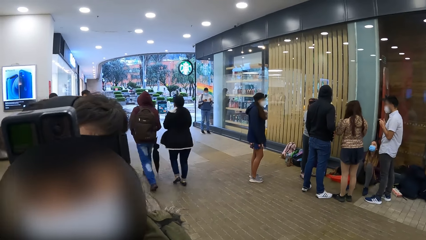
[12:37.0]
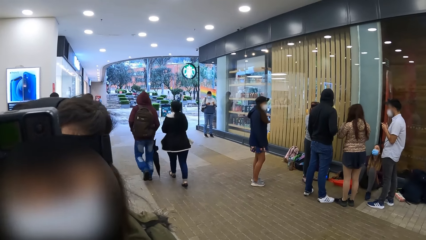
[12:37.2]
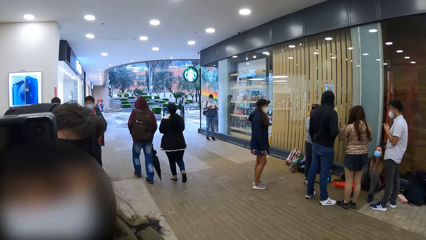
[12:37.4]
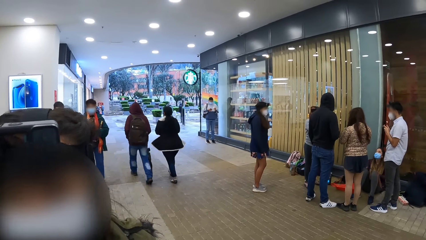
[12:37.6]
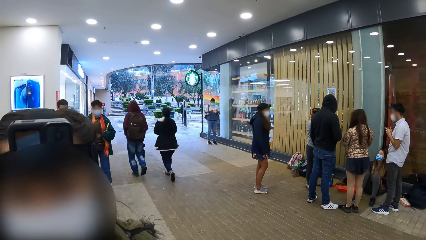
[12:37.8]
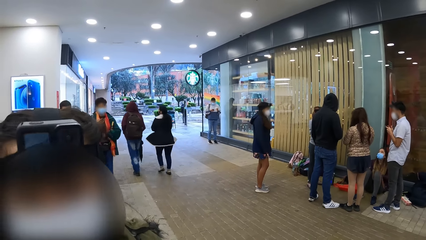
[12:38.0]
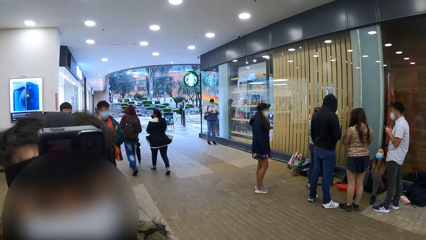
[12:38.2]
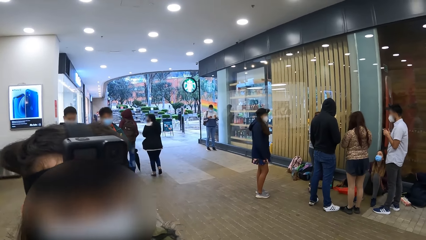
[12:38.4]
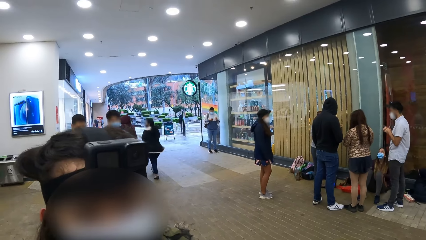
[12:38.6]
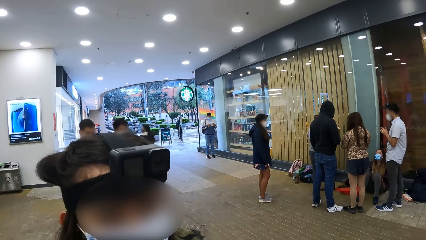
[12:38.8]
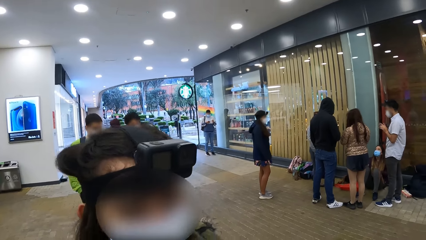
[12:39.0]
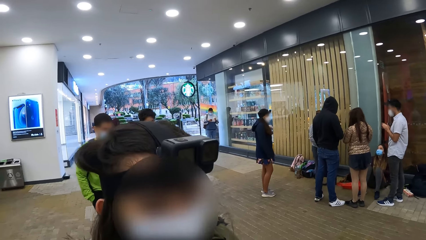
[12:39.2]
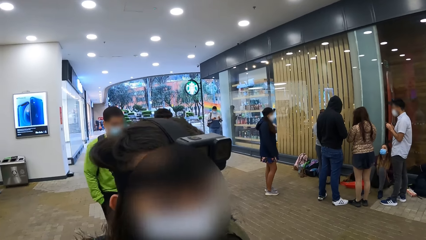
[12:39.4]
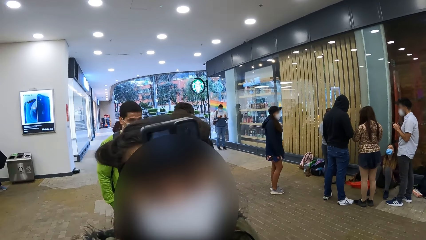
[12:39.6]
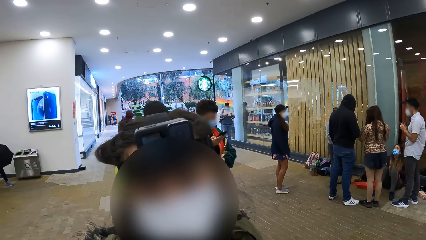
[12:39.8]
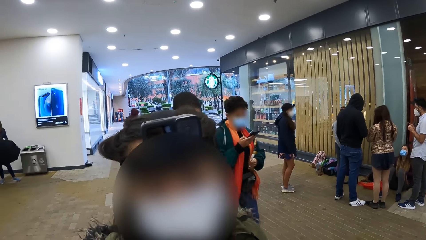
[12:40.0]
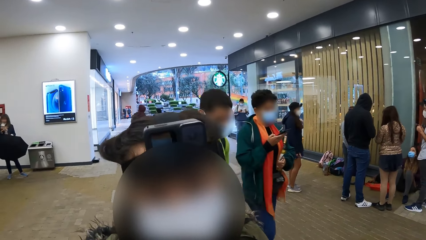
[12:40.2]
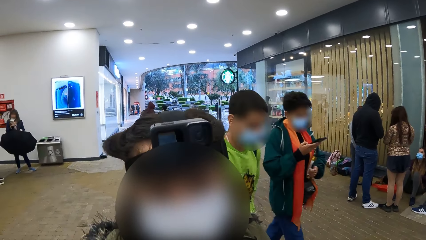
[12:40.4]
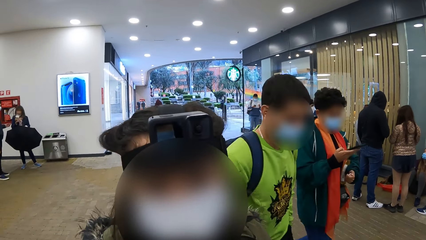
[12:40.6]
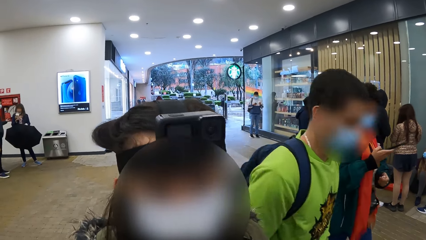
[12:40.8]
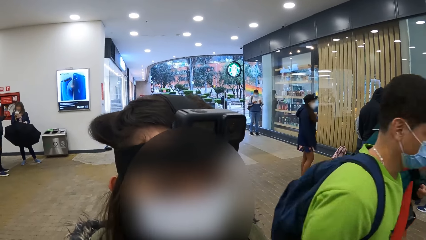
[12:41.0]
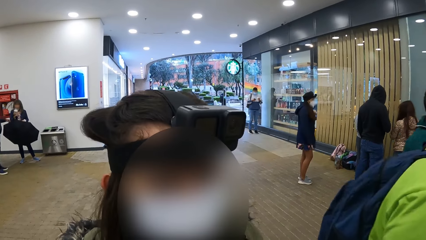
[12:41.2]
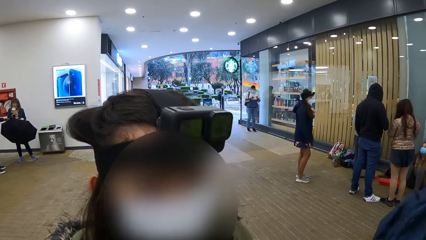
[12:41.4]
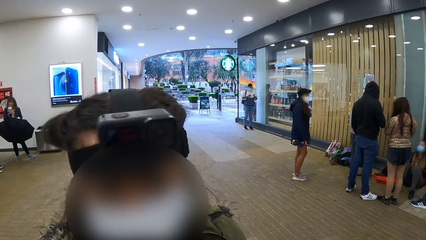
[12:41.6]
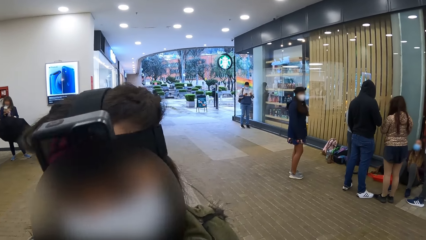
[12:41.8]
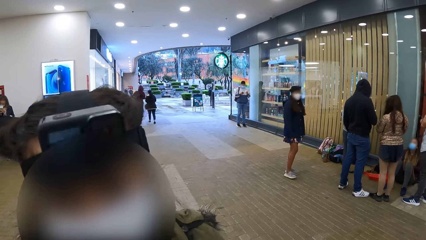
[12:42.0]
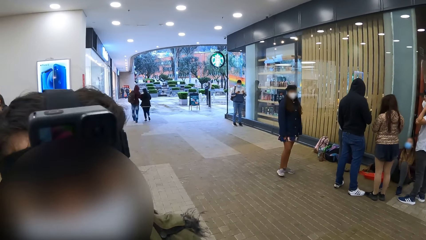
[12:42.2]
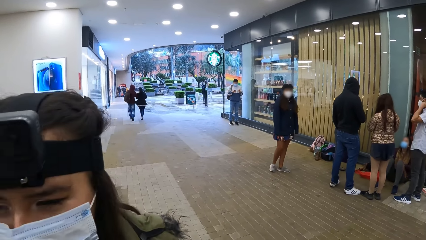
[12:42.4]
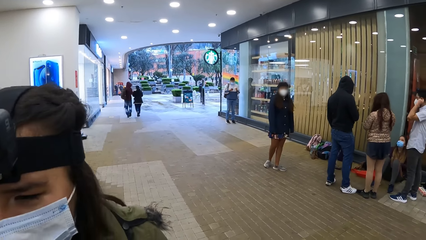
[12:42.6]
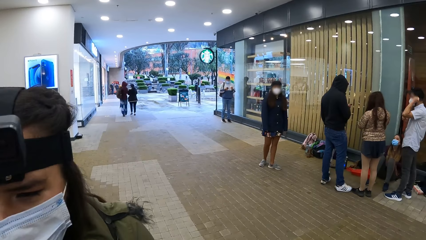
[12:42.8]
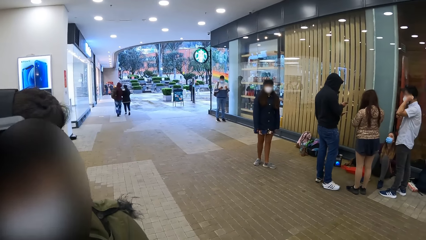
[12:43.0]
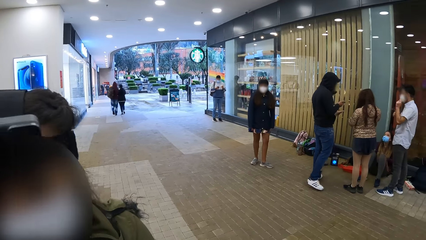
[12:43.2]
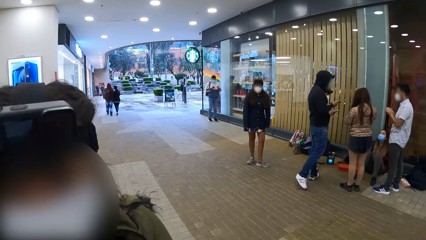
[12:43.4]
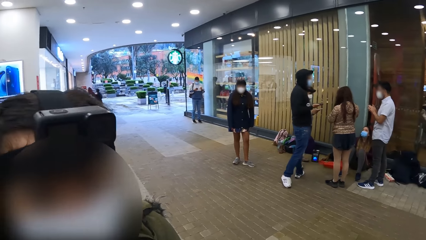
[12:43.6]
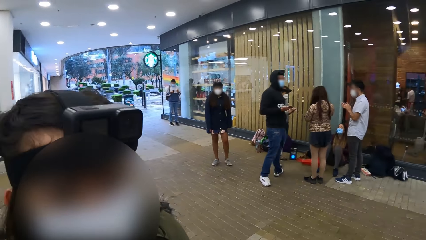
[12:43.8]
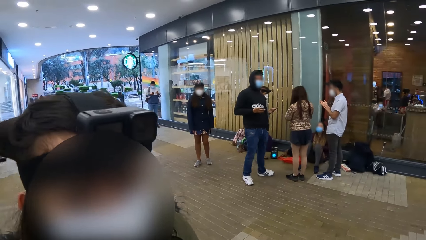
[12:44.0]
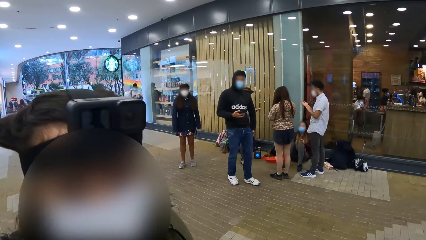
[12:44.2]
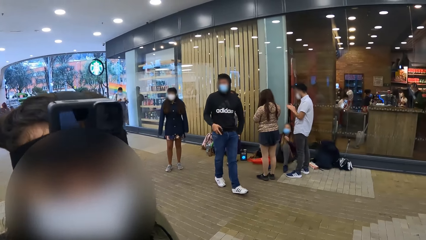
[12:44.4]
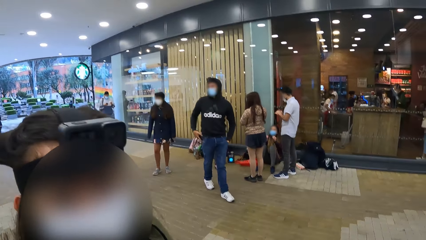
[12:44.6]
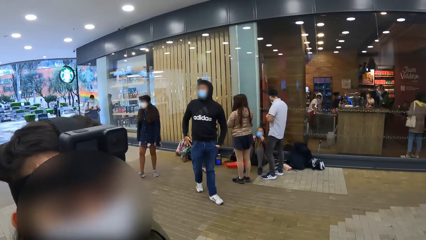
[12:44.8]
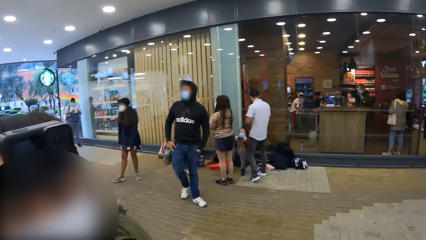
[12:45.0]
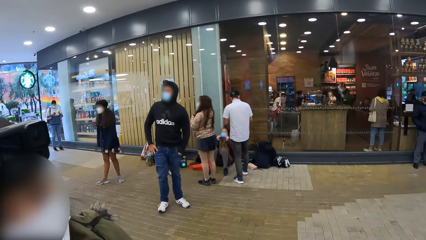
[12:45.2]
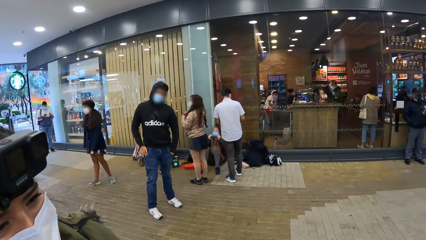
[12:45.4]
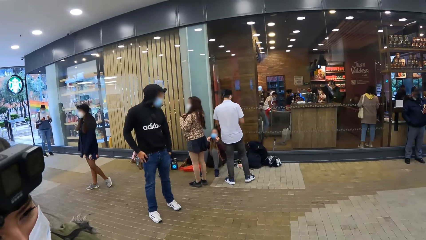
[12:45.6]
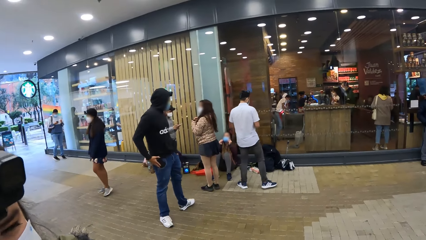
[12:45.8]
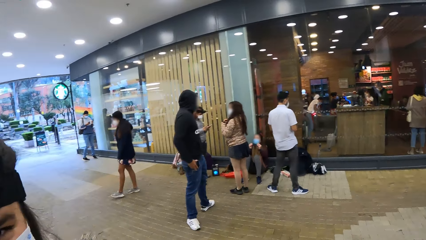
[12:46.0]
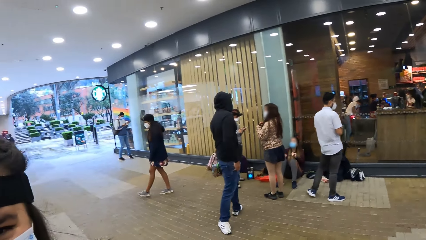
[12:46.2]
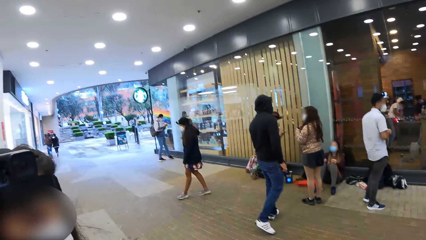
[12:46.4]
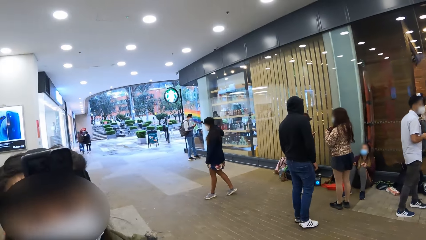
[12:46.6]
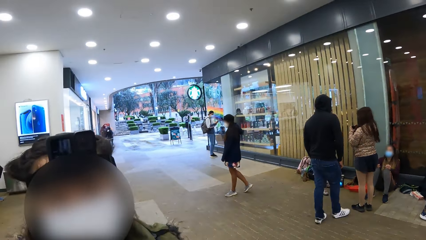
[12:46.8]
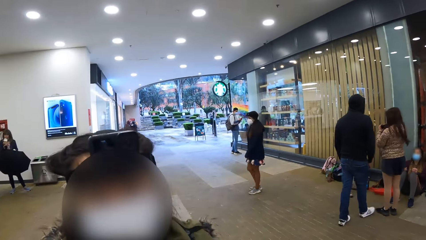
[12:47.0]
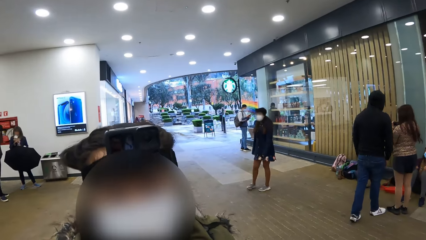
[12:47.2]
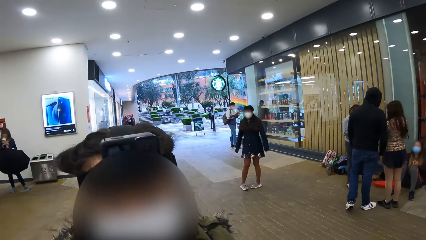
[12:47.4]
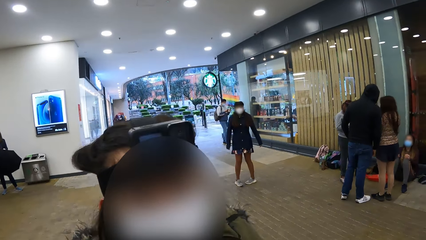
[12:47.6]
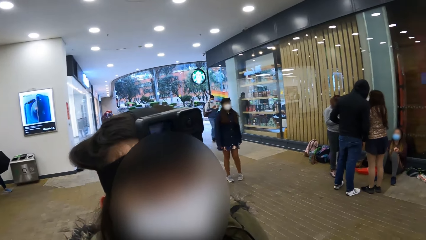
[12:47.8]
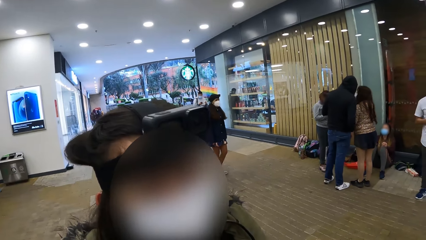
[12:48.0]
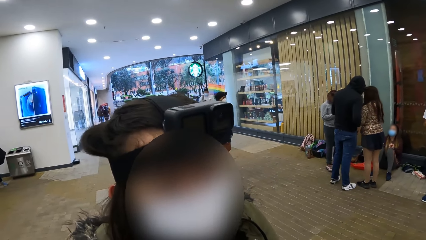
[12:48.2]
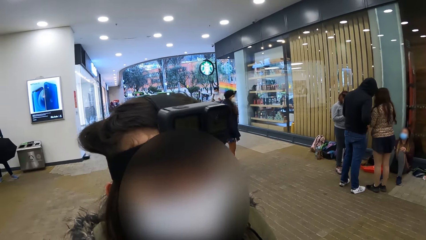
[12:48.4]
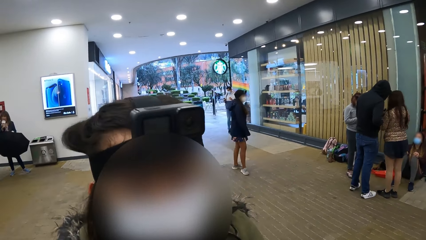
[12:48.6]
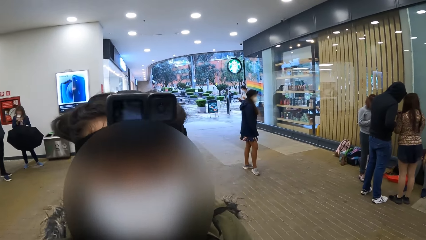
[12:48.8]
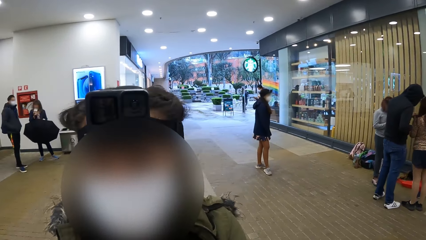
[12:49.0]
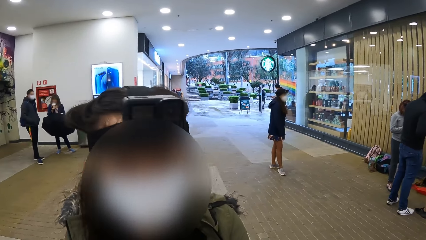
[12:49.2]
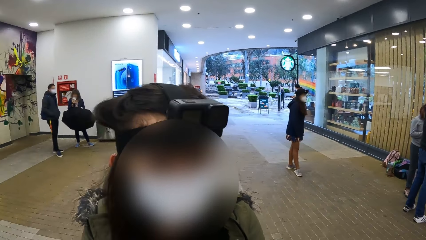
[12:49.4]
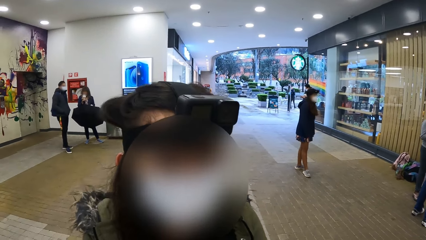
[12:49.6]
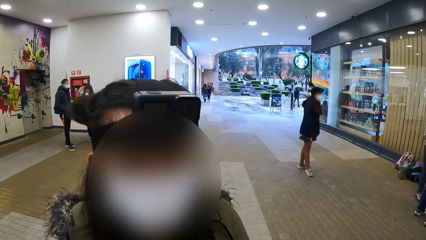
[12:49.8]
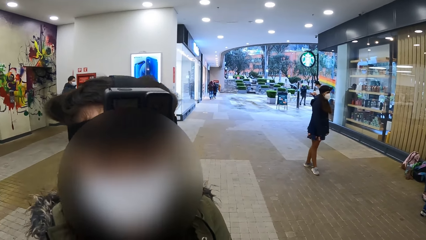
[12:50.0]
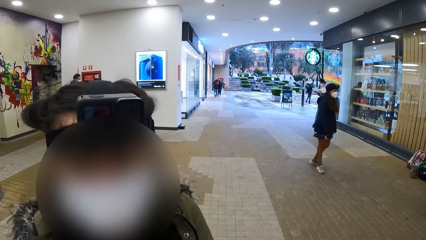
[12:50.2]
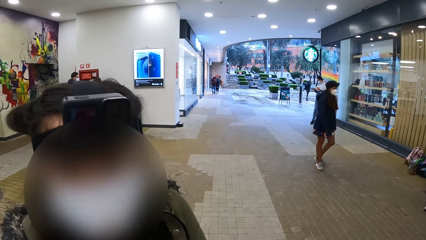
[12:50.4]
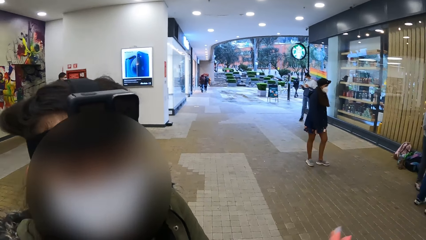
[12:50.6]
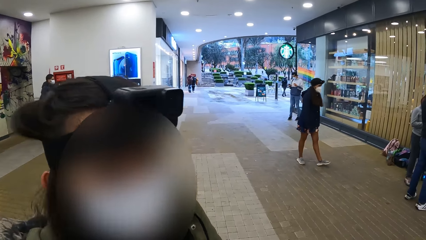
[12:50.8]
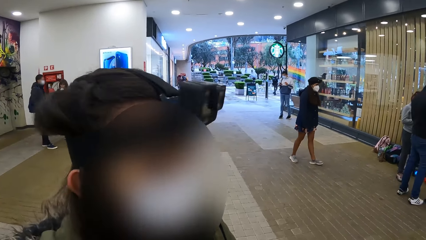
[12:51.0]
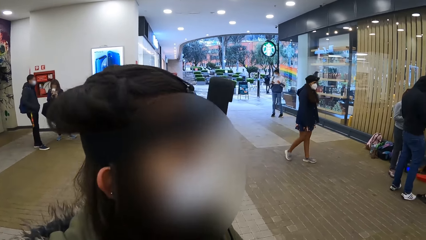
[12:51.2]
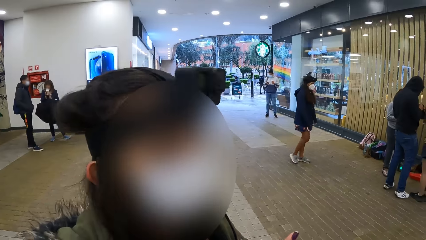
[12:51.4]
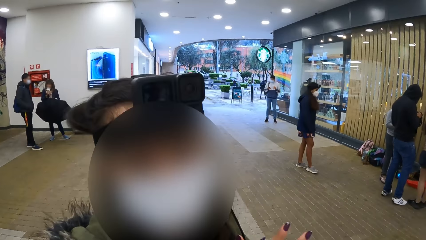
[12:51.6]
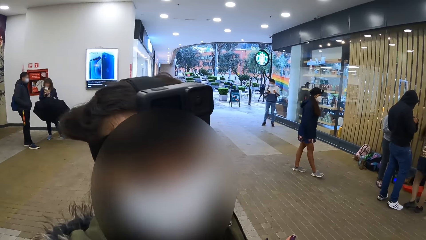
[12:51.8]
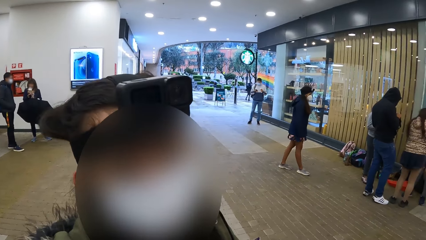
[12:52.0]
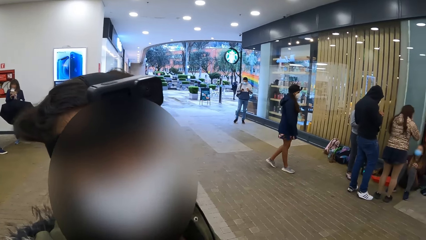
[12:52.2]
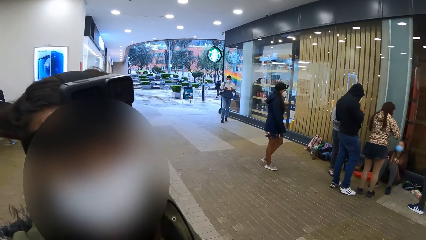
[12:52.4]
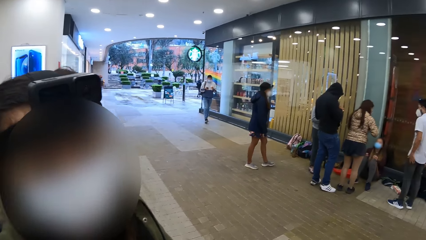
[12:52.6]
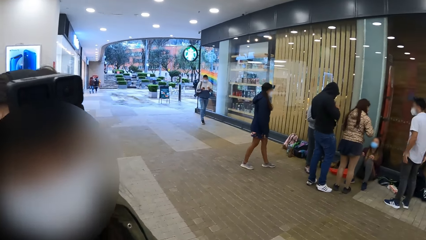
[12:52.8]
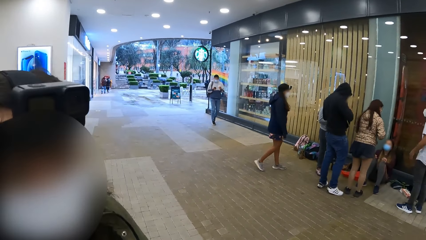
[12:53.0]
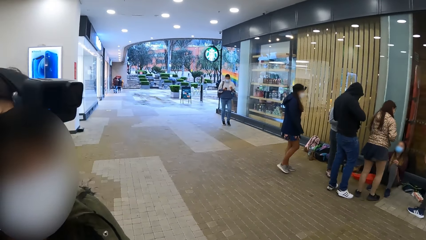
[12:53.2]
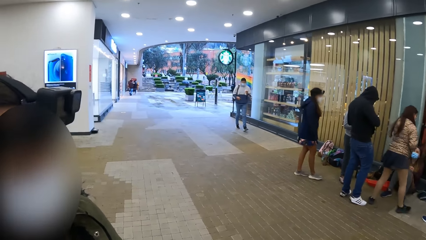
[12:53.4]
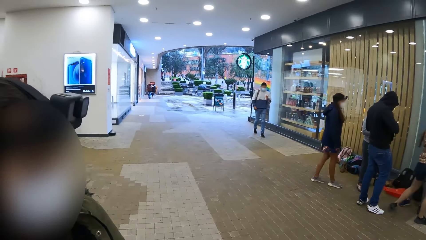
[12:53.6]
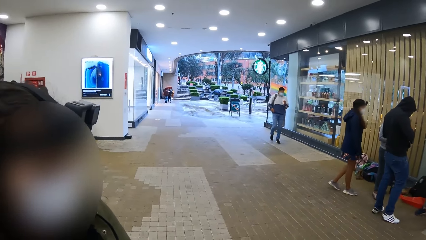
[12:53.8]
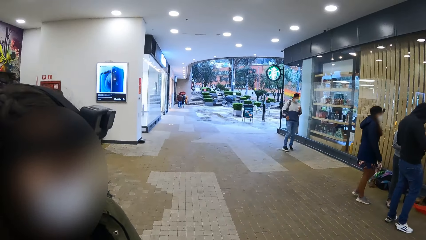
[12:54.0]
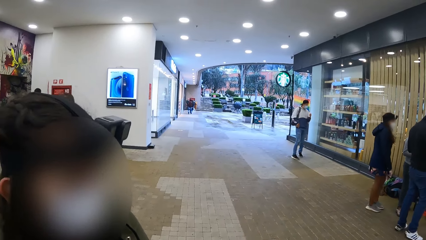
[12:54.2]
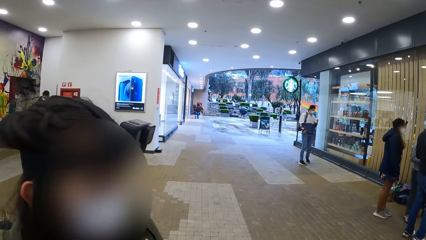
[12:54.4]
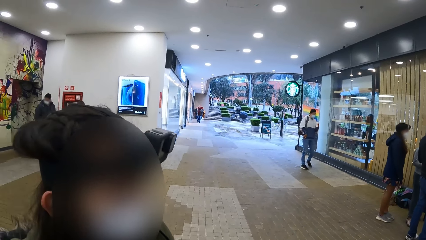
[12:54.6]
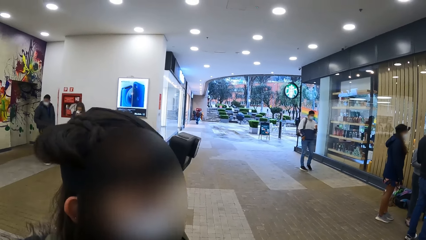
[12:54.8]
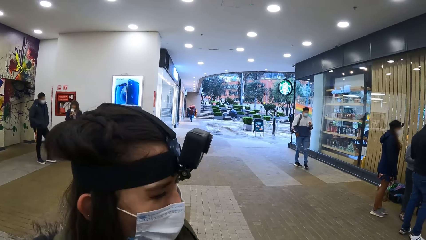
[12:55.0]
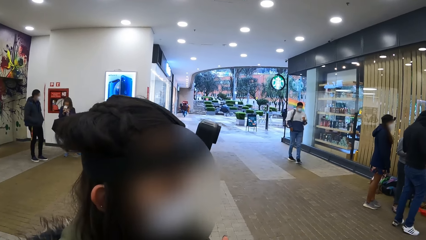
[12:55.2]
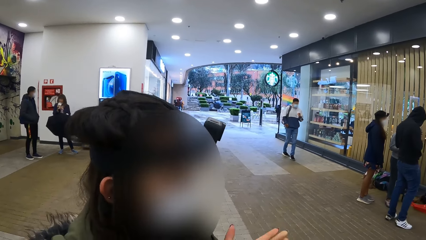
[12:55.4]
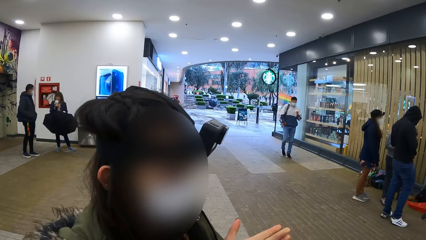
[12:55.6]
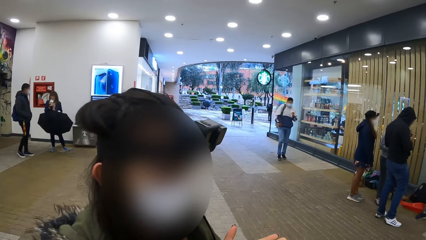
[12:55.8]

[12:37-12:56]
The man puts the phone in his pocket with his right hand.
